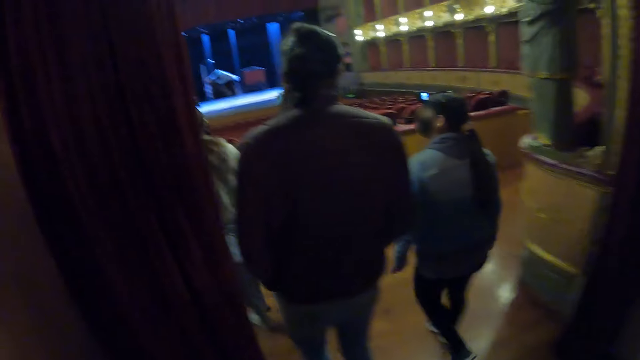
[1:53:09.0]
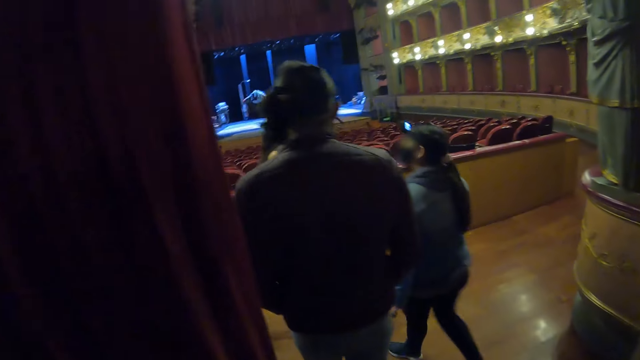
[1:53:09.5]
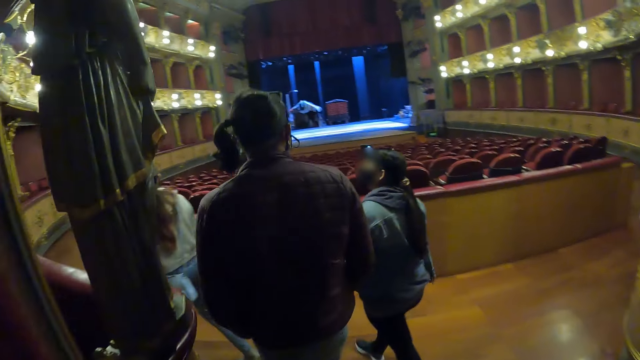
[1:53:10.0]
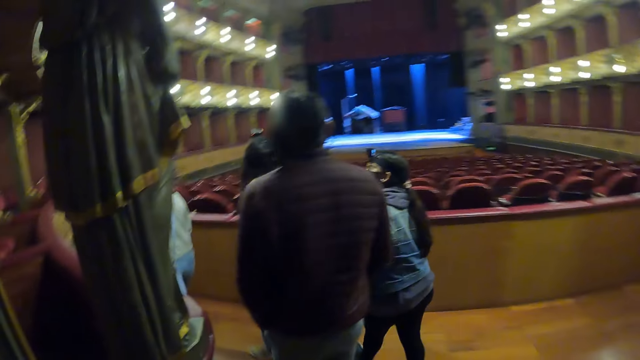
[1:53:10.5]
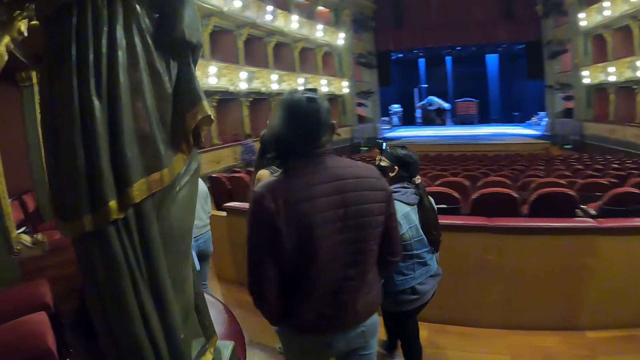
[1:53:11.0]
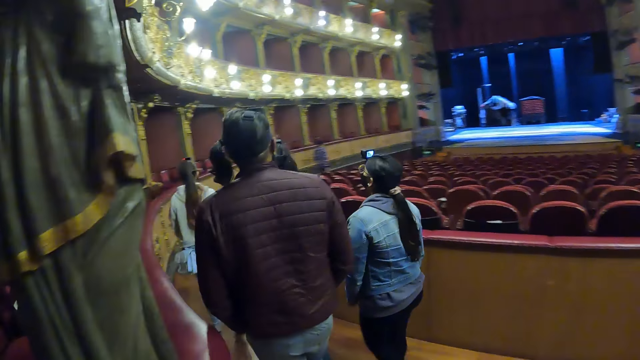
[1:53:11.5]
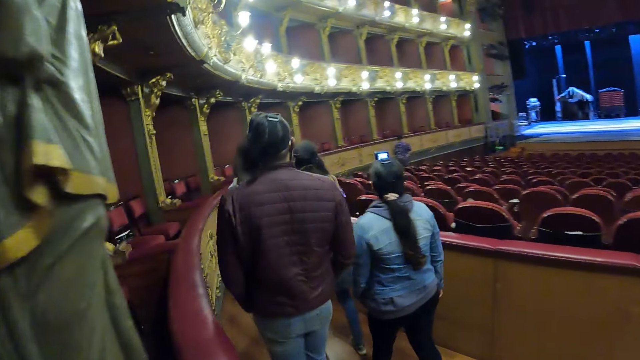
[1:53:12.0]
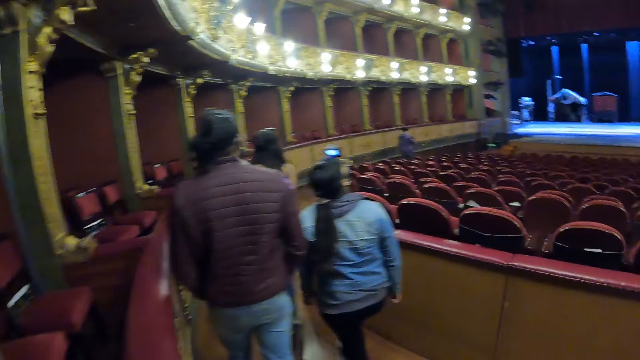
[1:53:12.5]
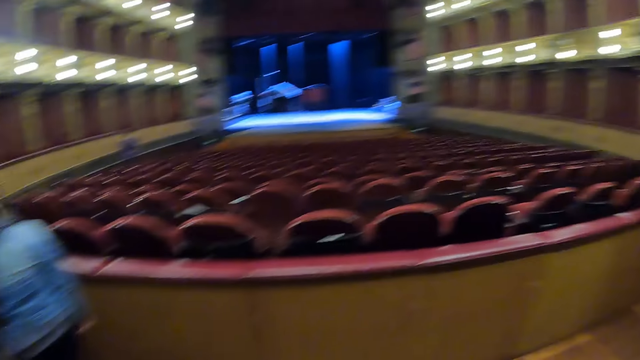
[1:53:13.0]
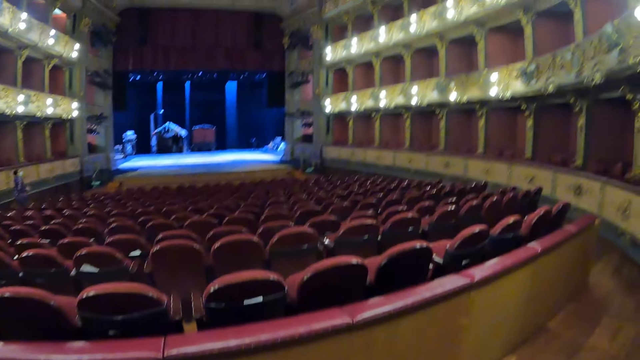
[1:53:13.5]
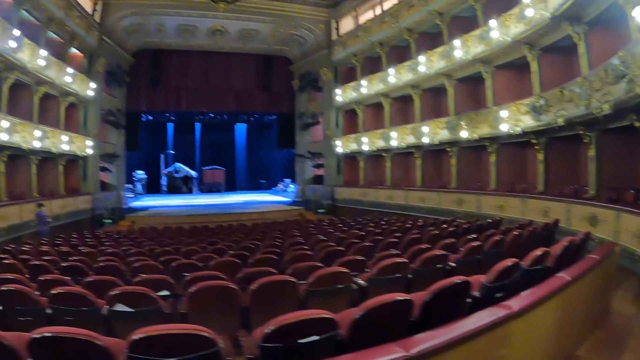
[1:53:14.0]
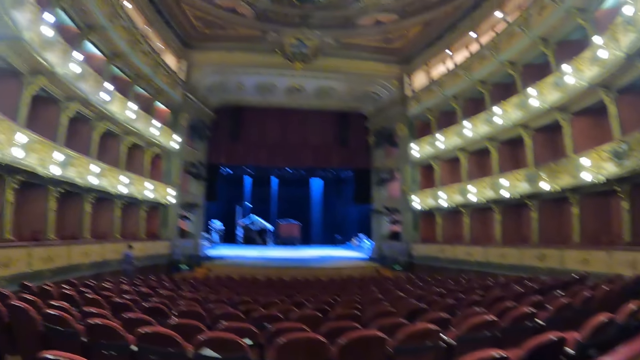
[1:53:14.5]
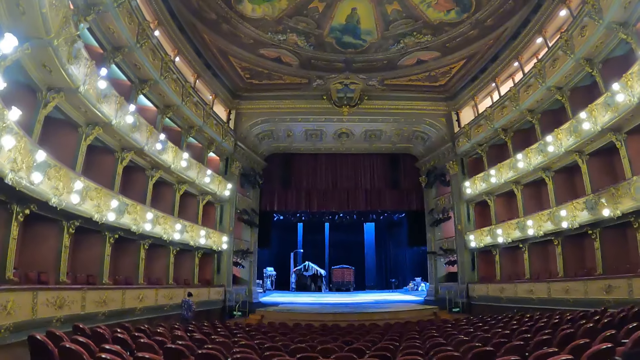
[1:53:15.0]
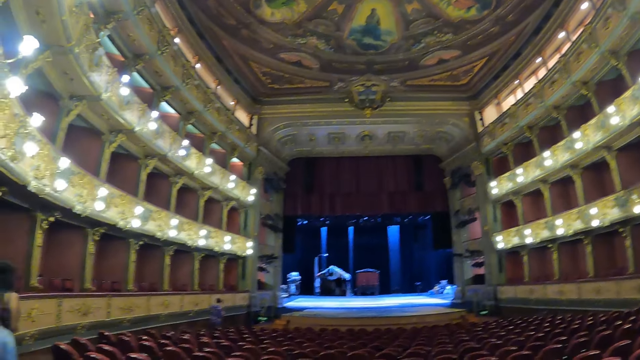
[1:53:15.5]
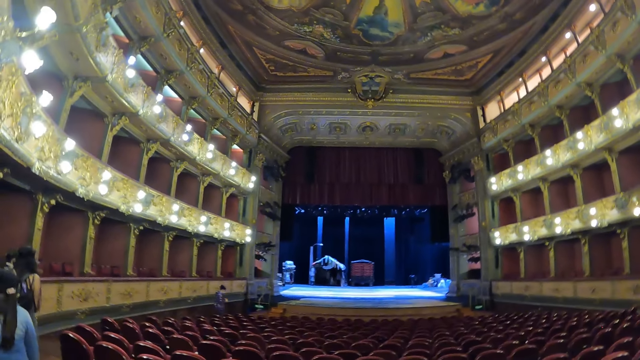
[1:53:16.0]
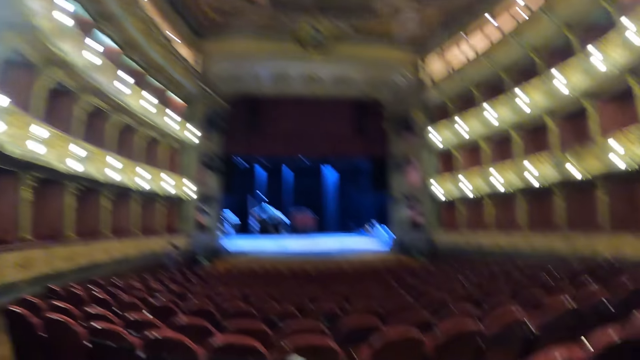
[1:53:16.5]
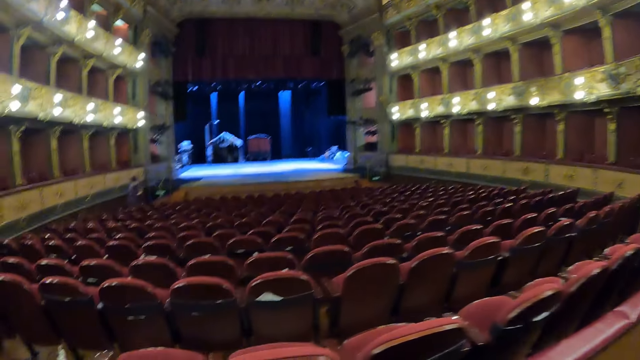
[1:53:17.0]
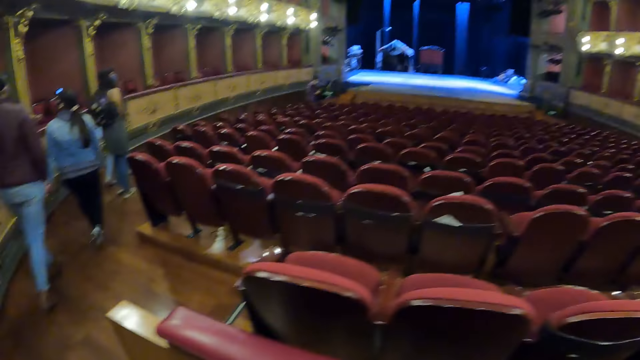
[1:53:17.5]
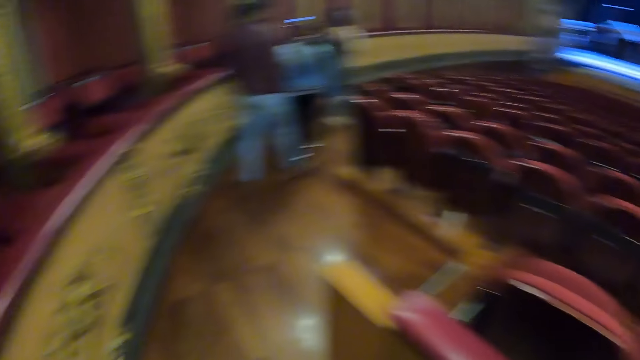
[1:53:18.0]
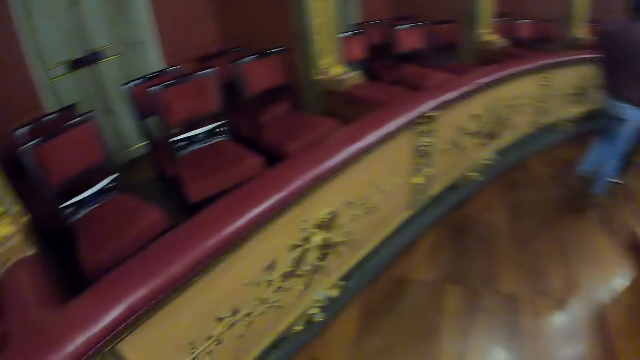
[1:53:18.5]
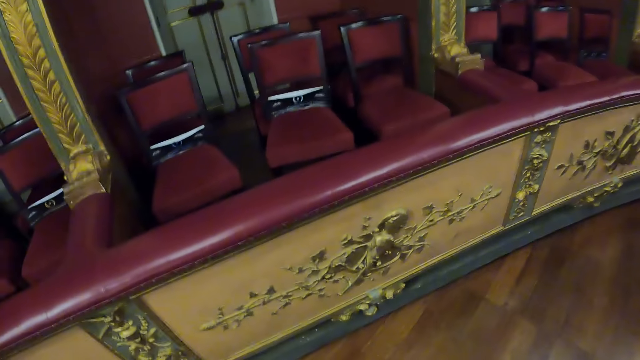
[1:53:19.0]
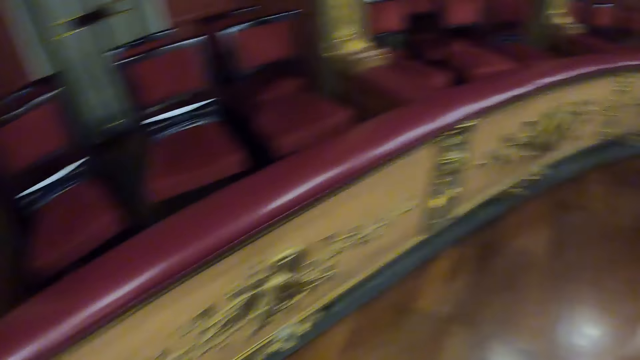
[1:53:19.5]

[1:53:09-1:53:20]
The camera wearer looks around the room.

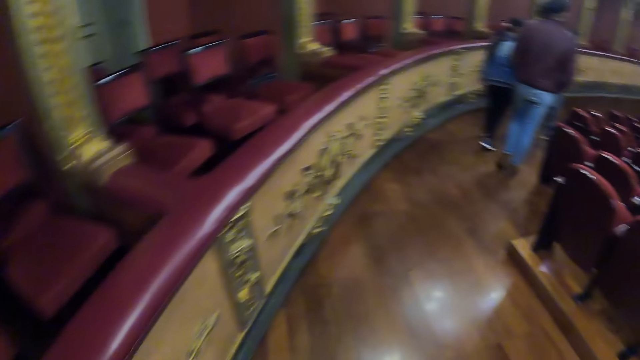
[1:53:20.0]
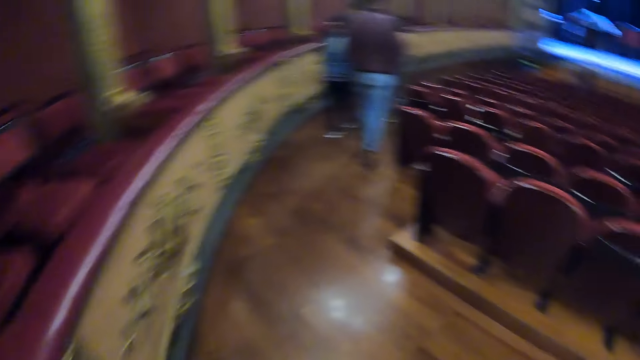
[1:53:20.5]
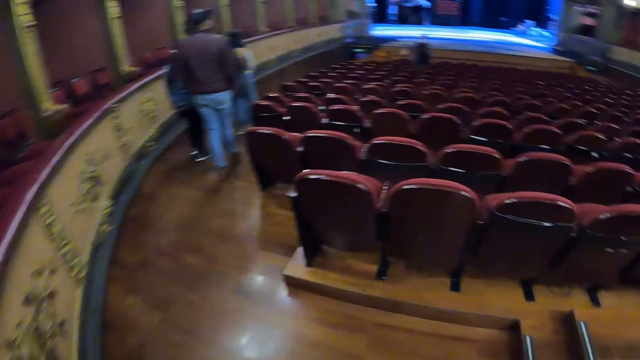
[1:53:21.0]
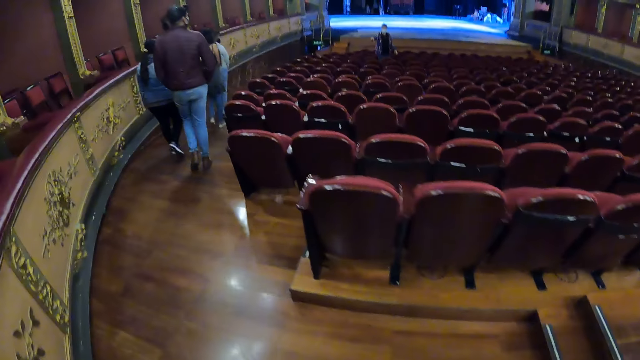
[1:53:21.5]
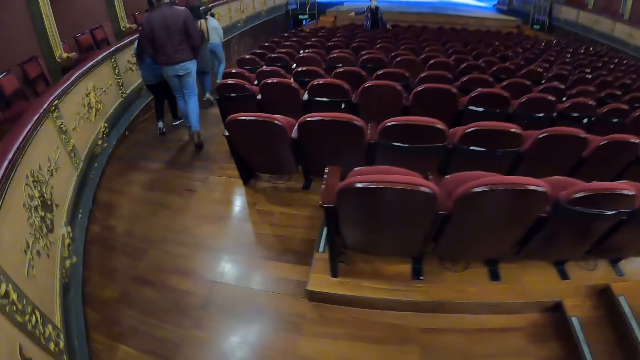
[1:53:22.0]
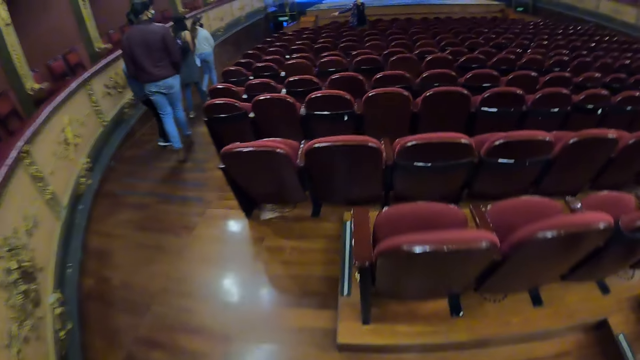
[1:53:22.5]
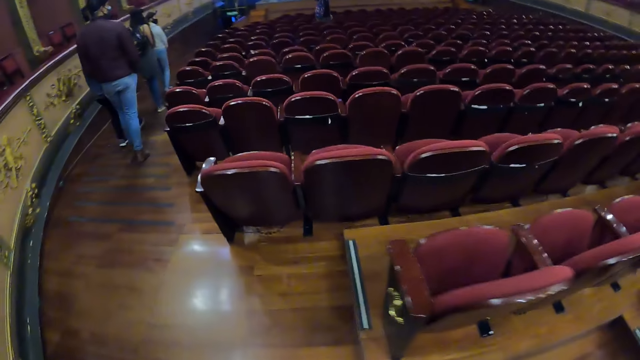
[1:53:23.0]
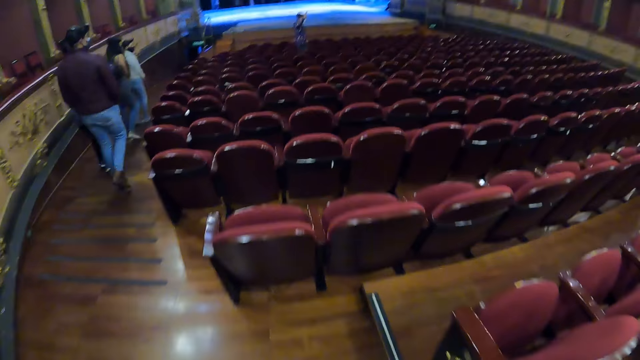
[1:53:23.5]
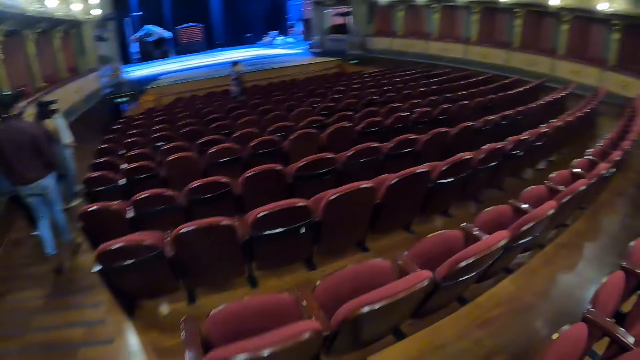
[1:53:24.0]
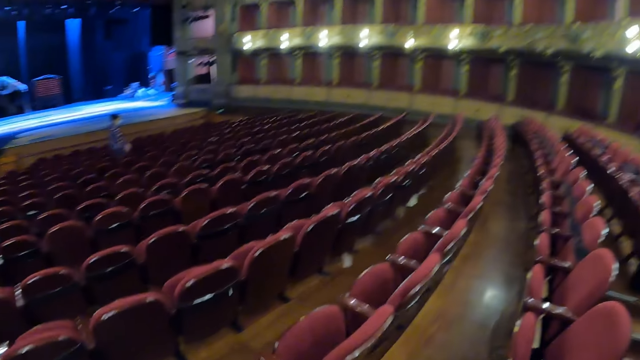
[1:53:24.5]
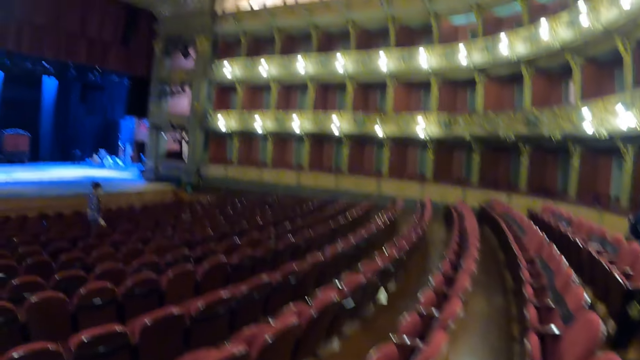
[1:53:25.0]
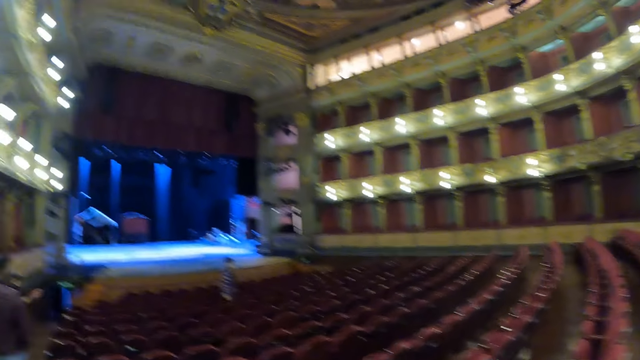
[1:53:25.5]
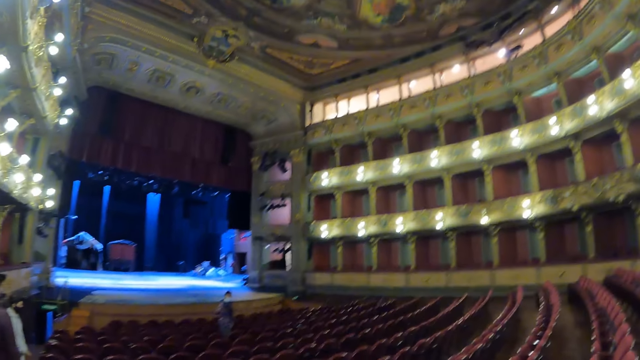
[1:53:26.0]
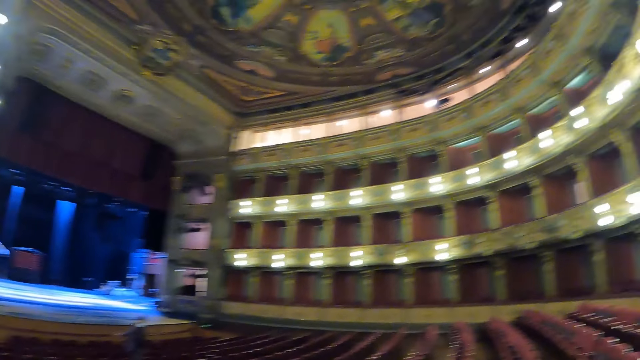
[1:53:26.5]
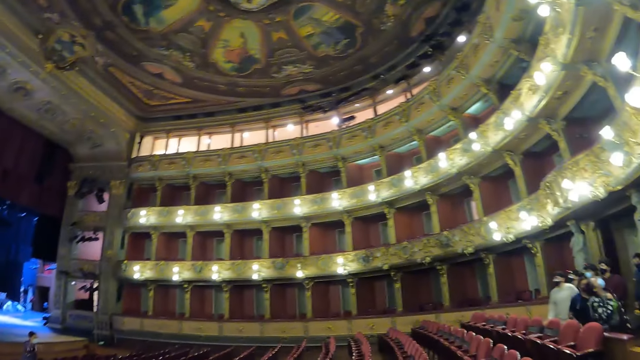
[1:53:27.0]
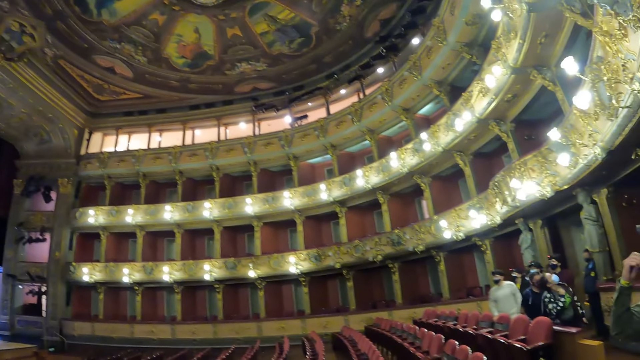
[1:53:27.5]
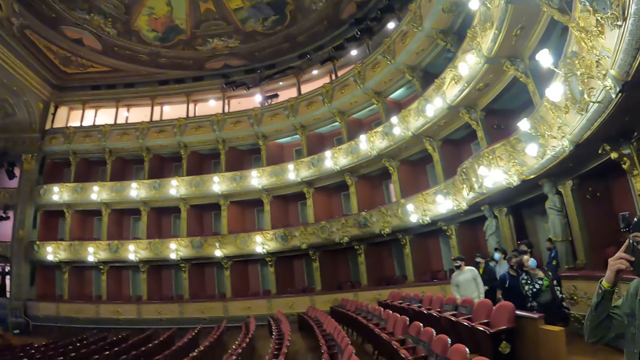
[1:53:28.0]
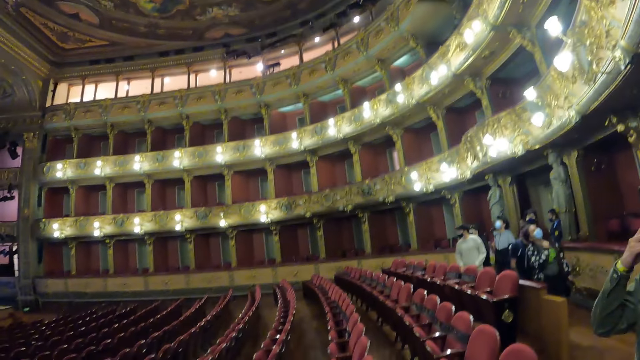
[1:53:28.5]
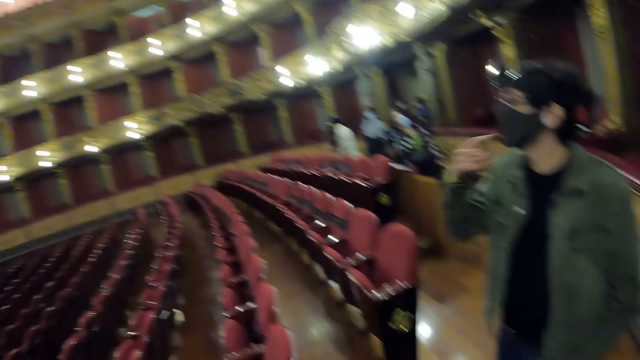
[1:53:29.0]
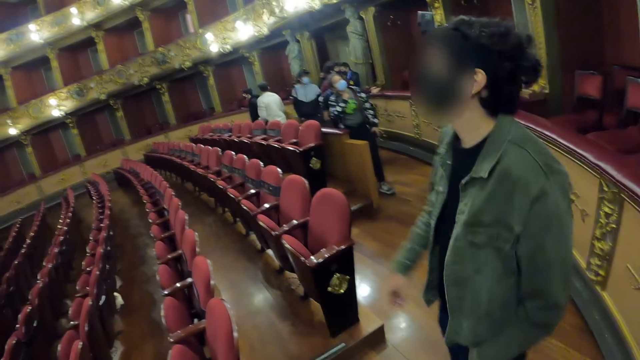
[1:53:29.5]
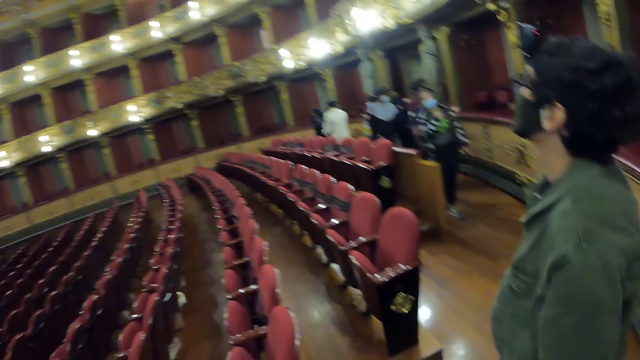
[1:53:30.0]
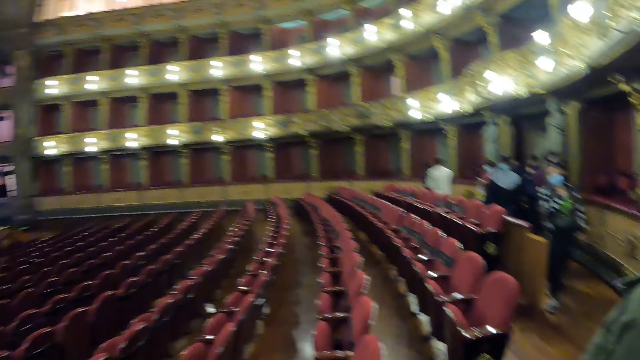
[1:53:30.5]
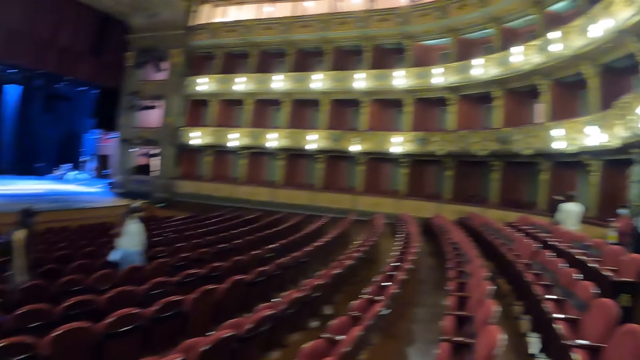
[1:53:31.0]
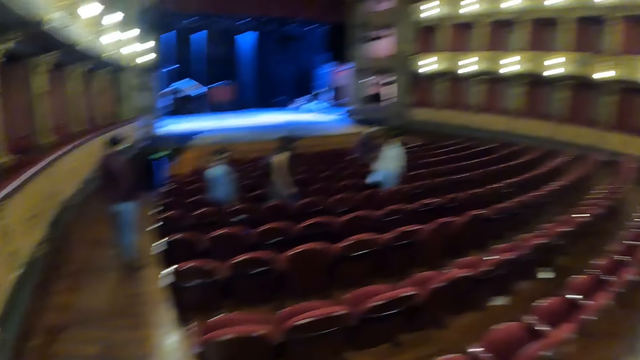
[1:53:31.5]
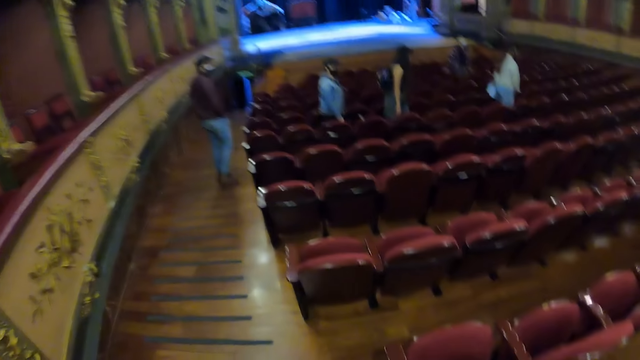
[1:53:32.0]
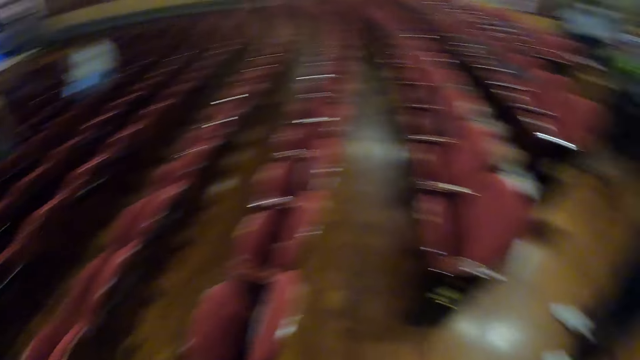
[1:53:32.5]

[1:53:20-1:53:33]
The camera wearer walks. They look around.
